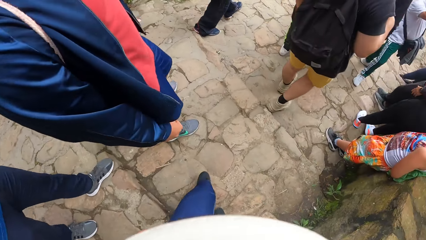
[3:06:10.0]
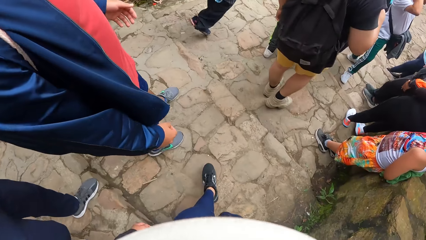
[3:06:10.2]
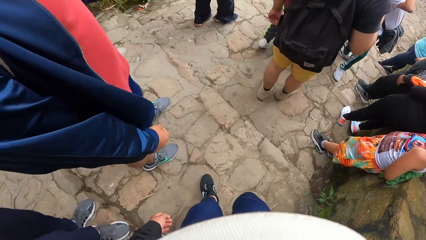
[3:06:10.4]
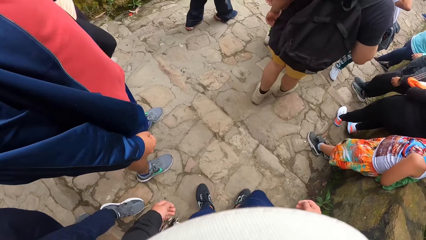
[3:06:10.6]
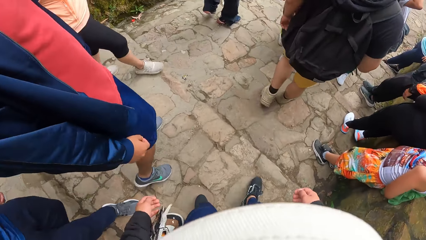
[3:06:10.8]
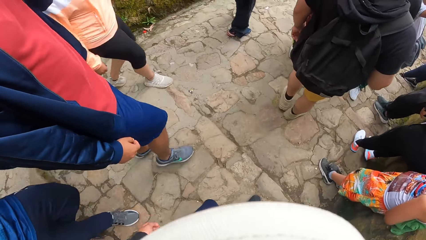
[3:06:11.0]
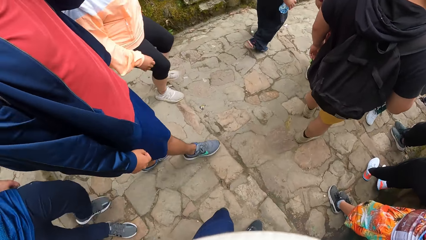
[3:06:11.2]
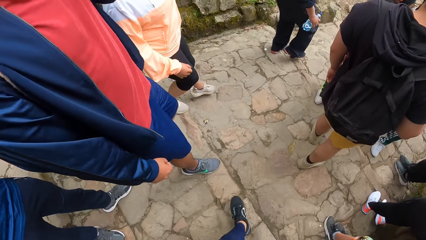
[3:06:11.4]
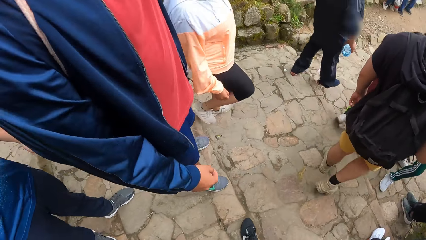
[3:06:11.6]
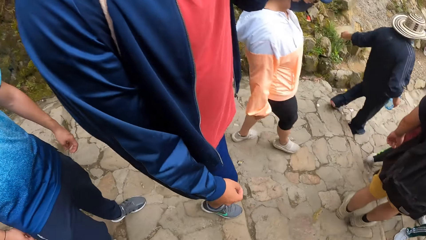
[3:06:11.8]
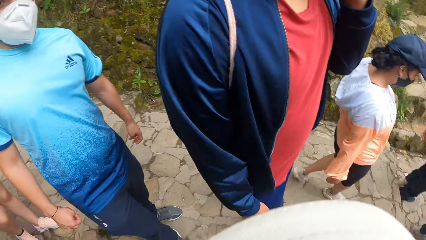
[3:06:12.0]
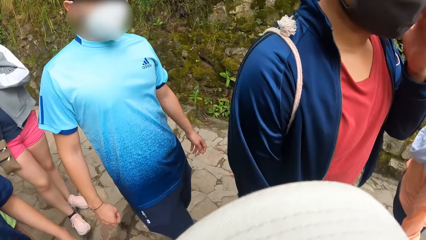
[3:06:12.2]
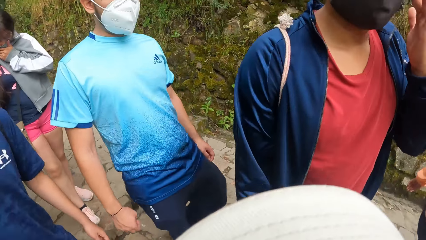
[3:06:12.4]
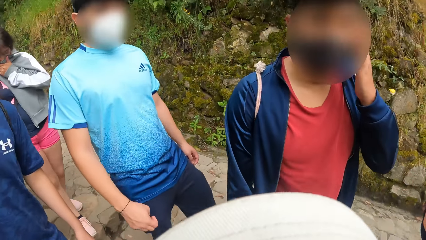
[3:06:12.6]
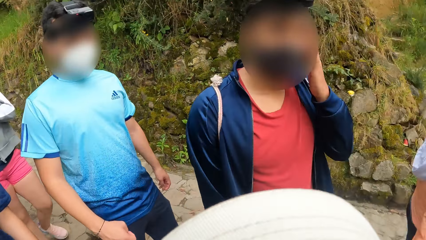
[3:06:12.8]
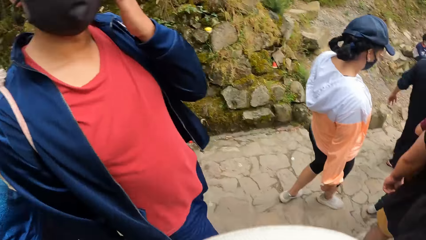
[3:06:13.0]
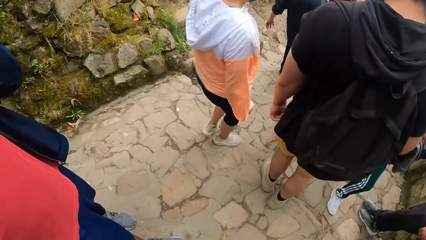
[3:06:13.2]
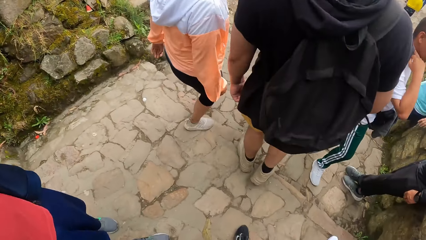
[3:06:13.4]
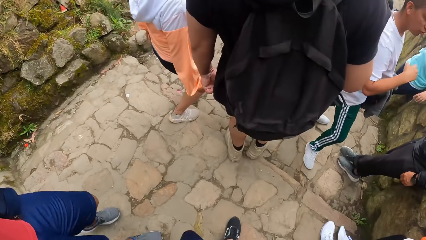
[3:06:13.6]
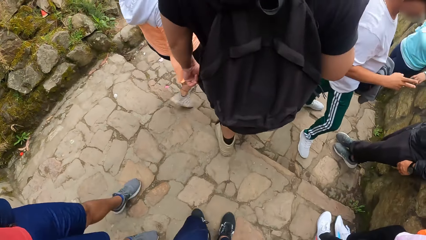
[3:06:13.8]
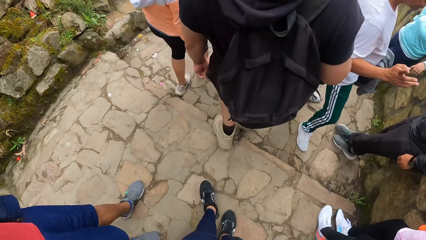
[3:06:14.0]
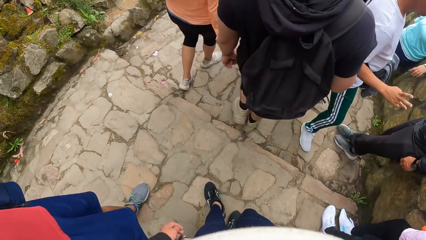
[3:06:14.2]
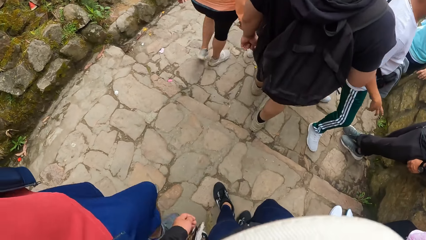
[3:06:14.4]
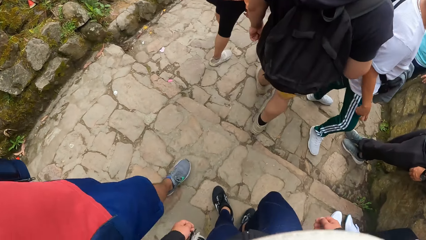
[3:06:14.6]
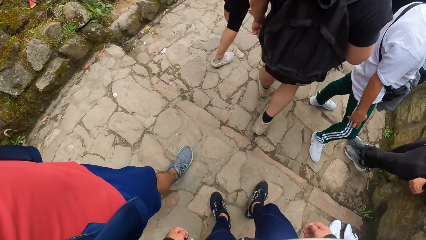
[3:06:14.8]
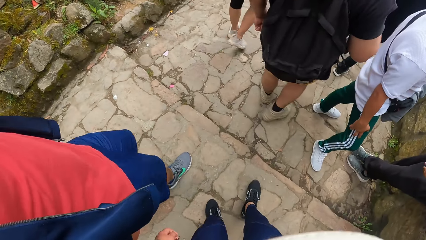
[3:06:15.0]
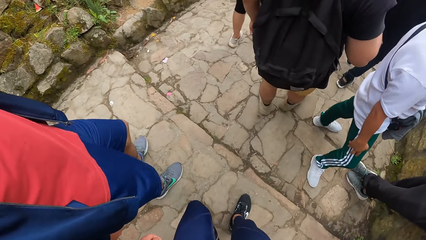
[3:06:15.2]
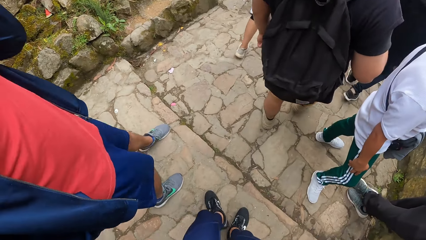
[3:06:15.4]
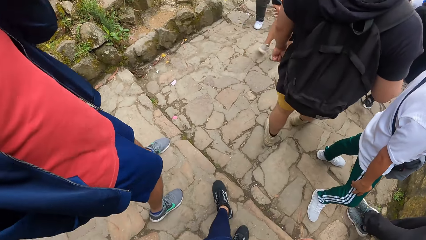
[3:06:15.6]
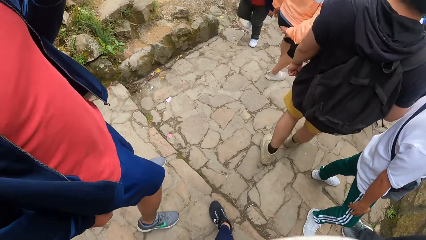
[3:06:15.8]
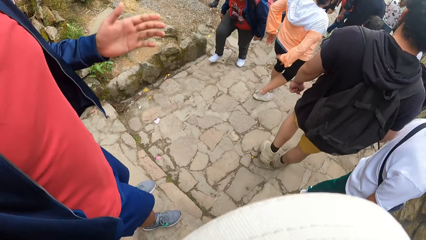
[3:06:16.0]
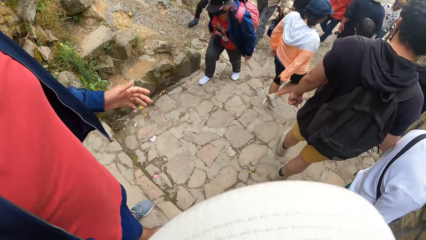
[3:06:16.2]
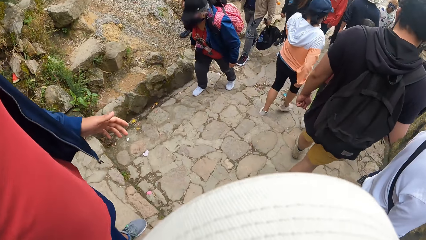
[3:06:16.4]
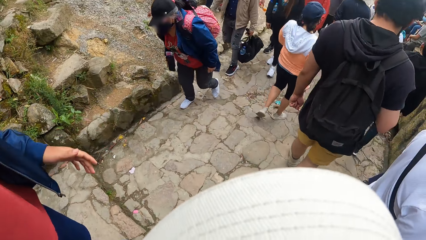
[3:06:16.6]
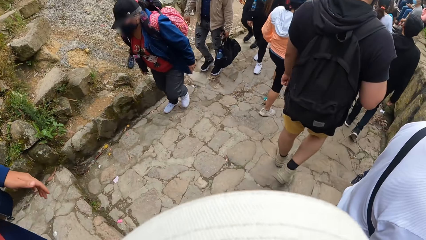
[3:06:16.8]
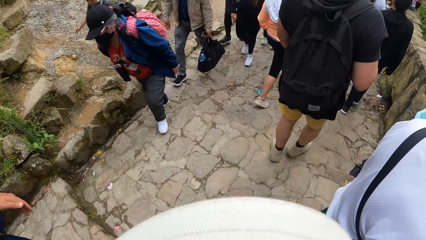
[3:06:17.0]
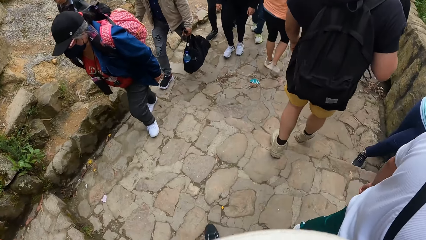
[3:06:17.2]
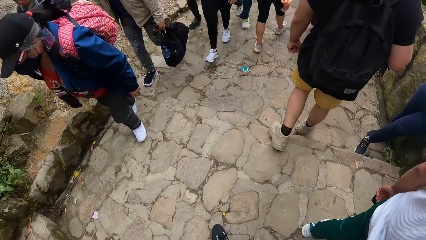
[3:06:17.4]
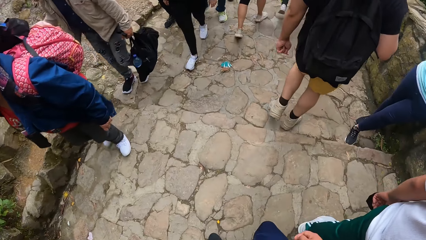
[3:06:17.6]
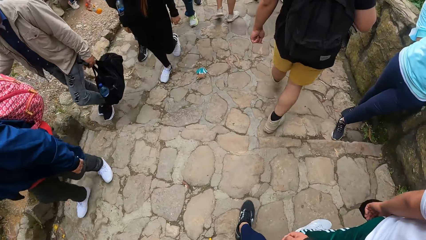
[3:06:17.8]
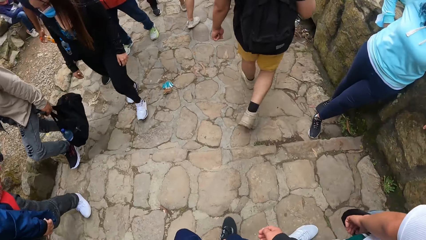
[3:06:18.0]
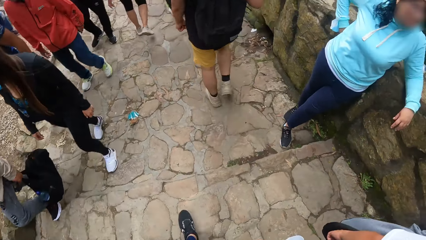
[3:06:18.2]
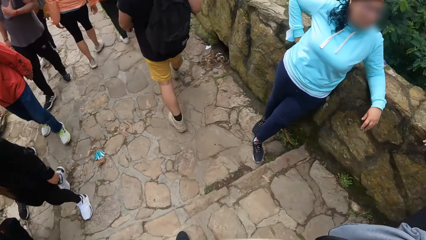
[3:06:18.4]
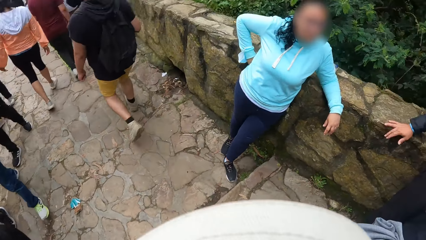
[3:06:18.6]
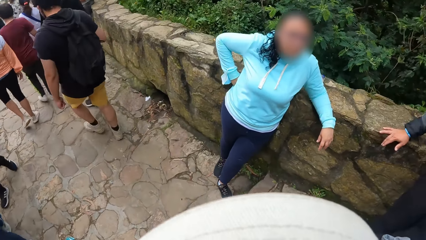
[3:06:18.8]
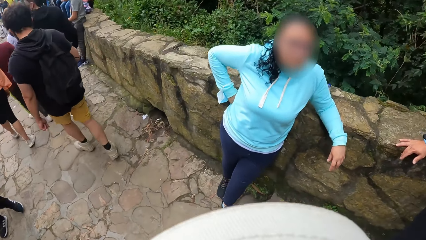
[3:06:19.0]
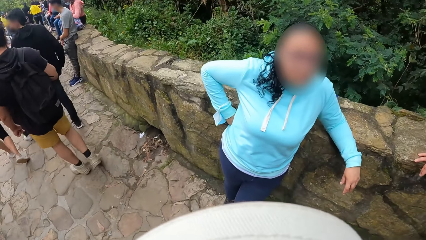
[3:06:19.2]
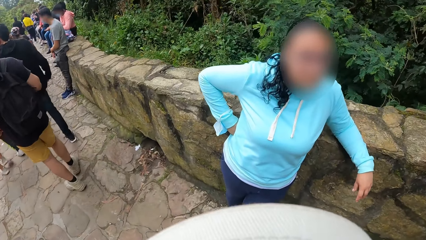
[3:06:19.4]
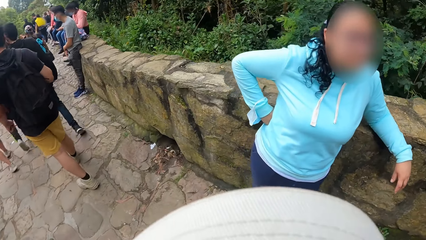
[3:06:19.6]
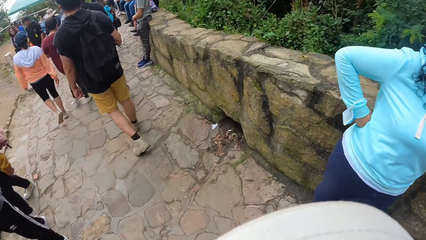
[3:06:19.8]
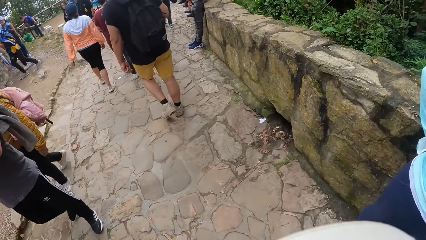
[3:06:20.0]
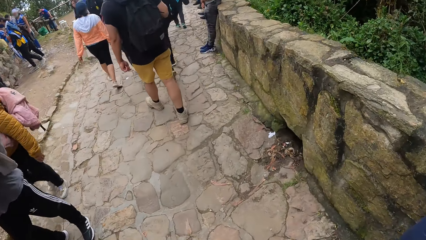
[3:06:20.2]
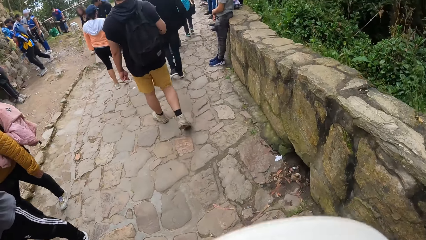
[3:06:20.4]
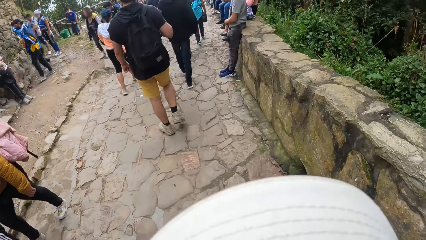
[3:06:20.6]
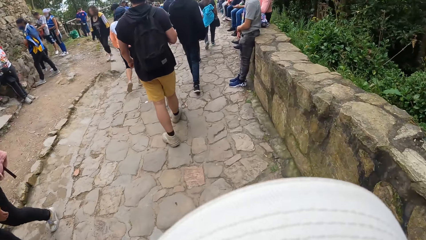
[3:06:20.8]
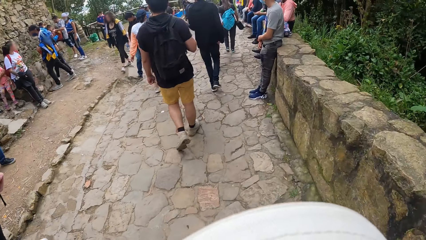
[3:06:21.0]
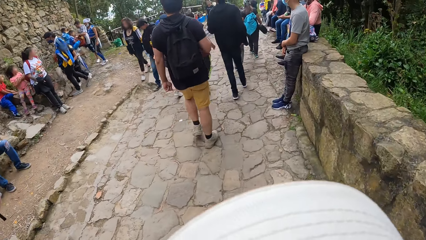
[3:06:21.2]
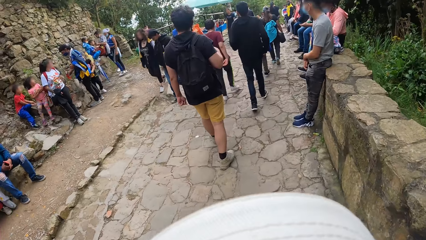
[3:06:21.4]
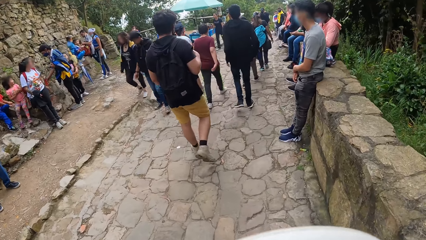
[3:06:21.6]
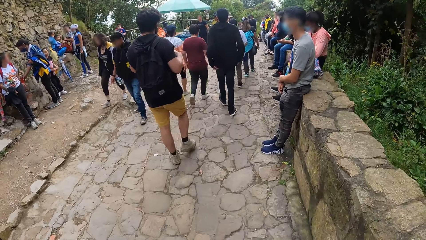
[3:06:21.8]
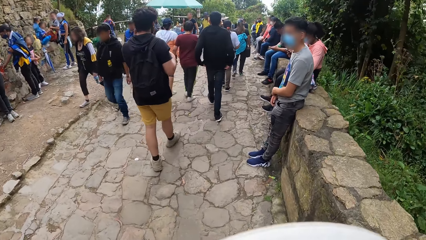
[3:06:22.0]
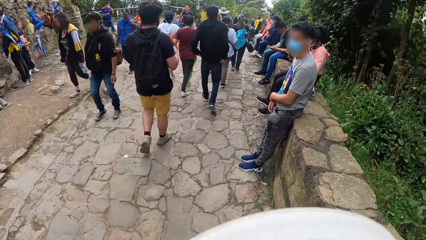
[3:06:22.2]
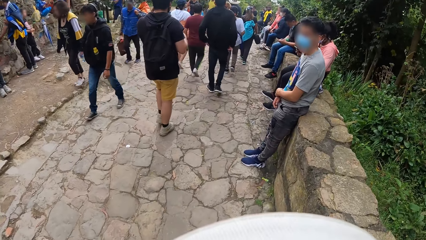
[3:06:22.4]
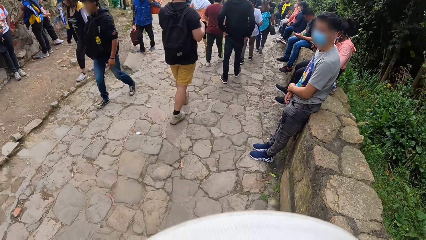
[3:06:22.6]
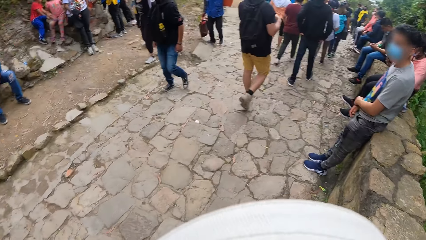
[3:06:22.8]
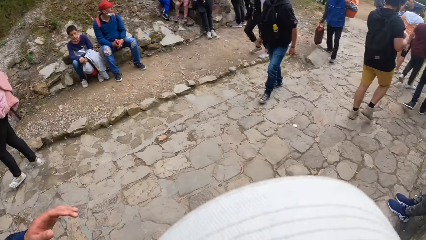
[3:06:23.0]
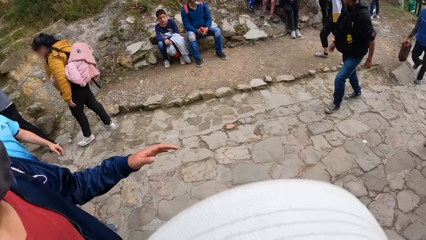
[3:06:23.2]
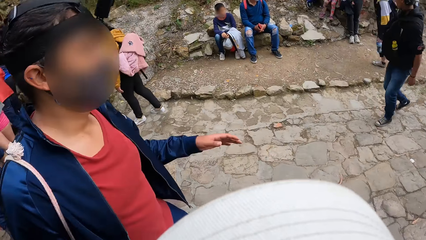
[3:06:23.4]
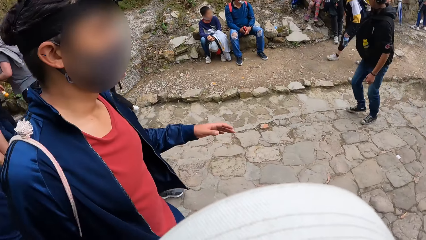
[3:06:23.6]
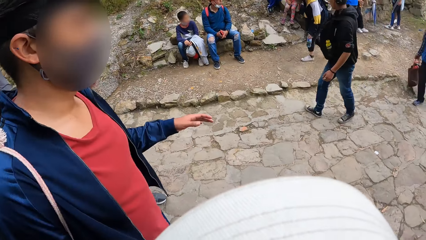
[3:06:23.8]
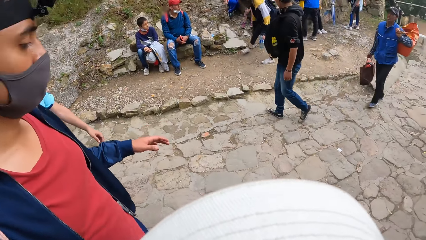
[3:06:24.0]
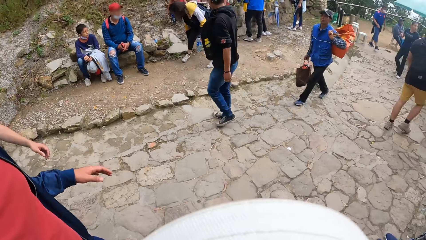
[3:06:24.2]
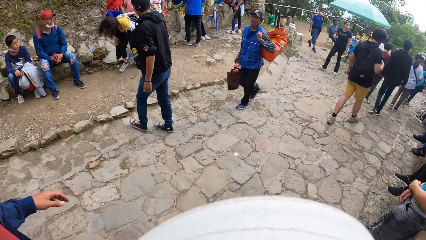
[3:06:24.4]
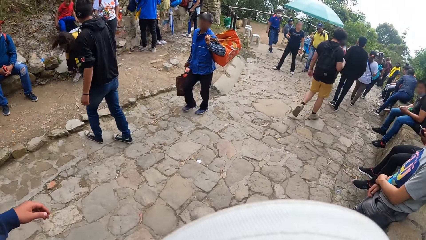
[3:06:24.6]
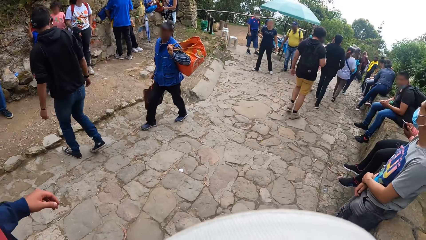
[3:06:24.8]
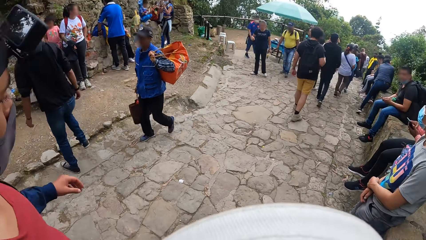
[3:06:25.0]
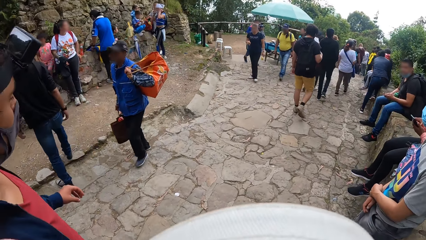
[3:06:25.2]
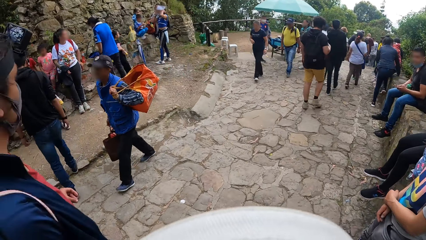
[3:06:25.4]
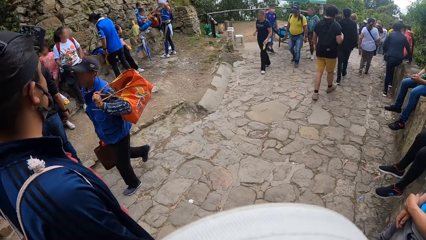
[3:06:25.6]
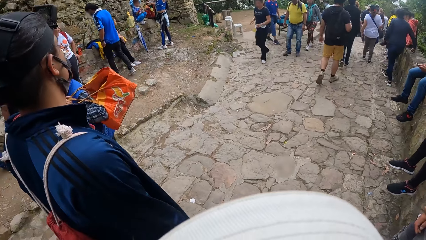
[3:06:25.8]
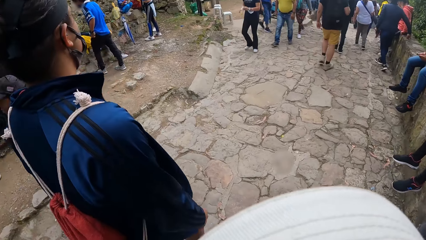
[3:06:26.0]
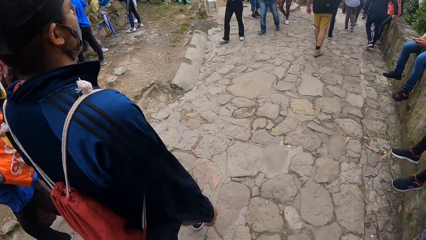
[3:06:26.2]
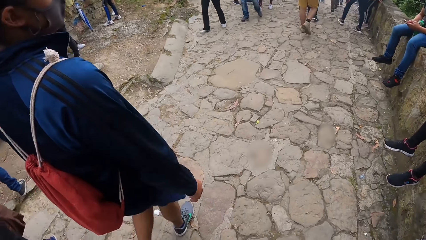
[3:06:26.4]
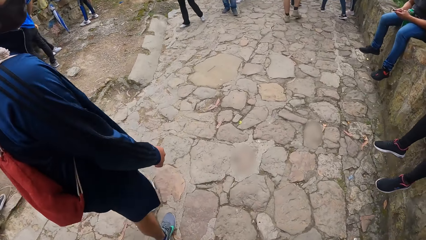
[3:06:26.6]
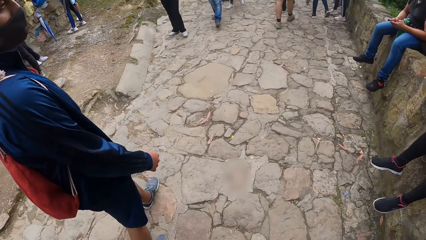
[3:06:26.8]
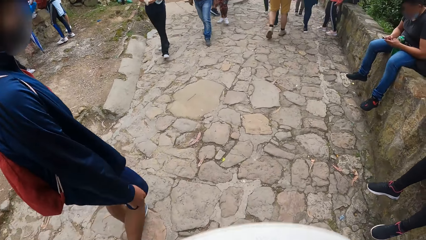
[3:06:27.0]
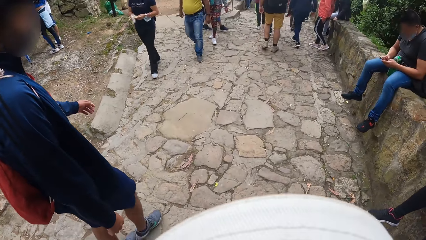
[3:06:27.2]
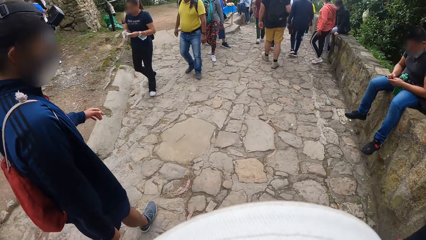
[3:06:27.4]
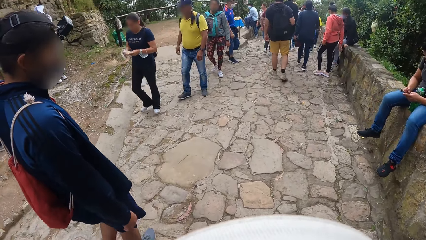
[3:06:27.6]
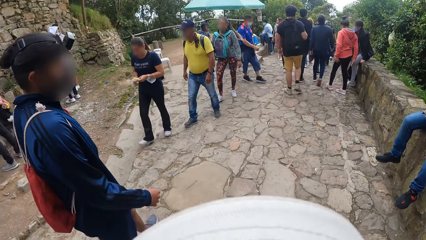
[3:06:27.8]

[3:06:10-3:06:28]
The camera wearer looks around. They turn and turn back. They walk down the stairs. They look at the man. The man walks on a road. The camera wearer walks on the road.
